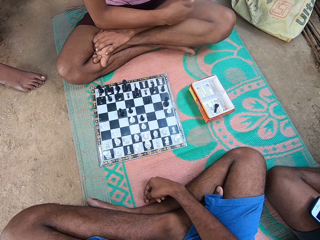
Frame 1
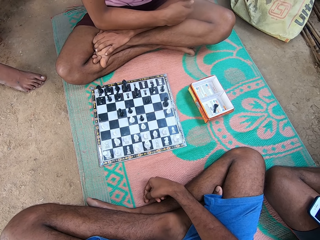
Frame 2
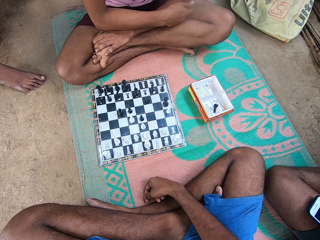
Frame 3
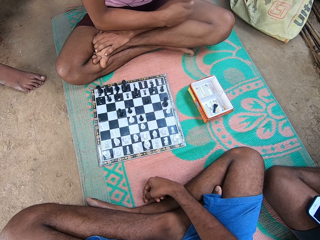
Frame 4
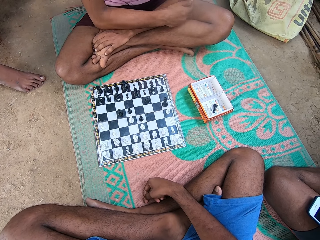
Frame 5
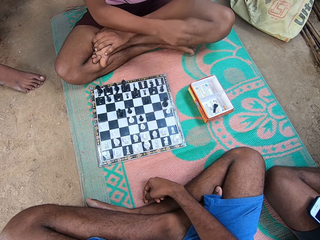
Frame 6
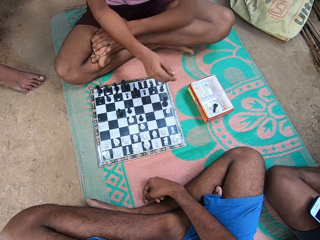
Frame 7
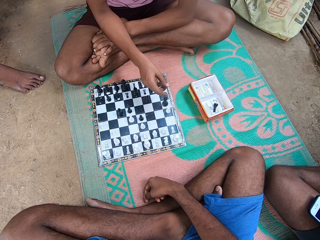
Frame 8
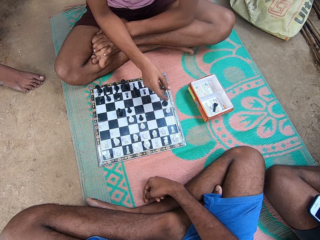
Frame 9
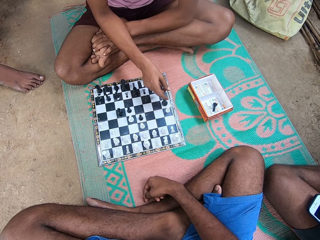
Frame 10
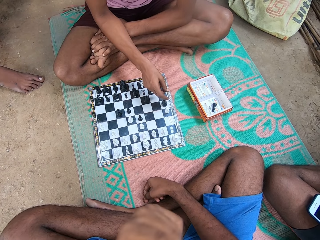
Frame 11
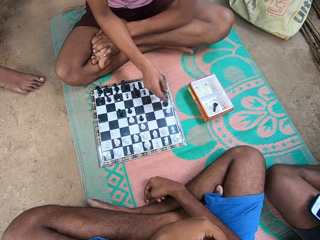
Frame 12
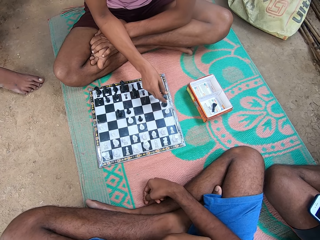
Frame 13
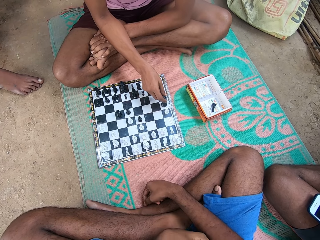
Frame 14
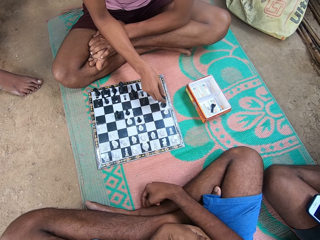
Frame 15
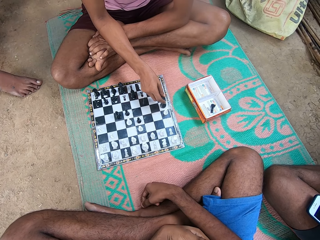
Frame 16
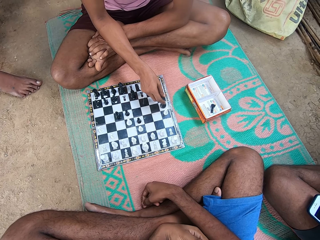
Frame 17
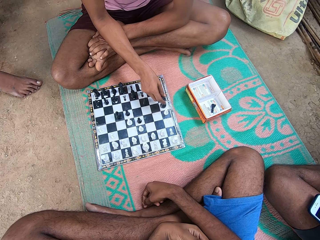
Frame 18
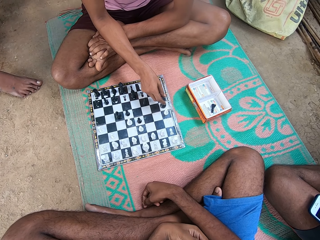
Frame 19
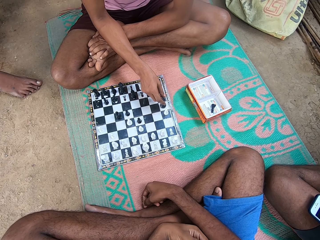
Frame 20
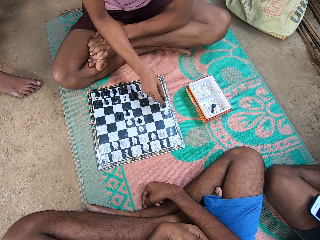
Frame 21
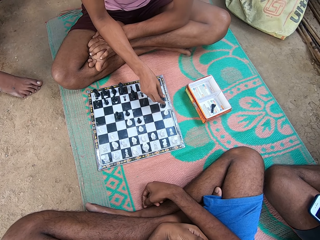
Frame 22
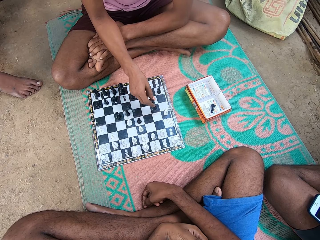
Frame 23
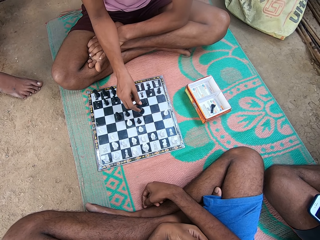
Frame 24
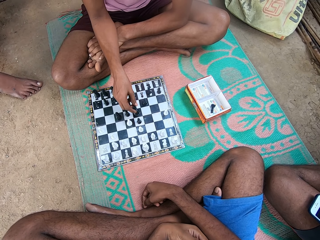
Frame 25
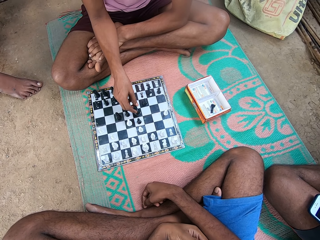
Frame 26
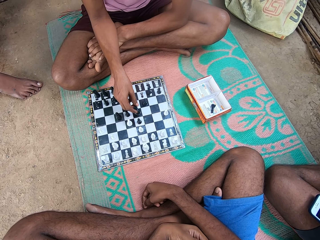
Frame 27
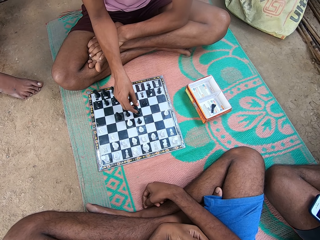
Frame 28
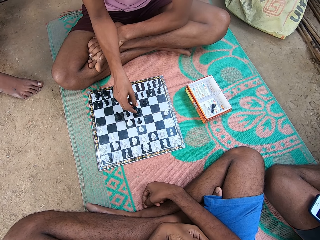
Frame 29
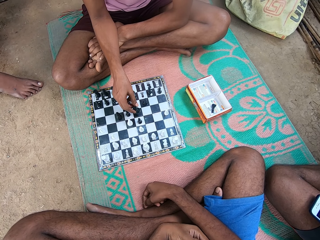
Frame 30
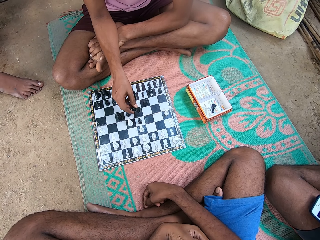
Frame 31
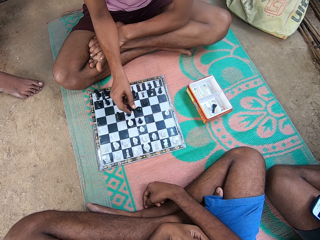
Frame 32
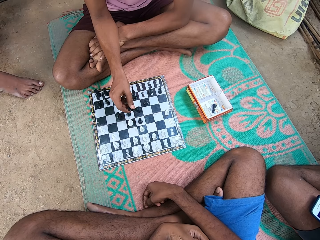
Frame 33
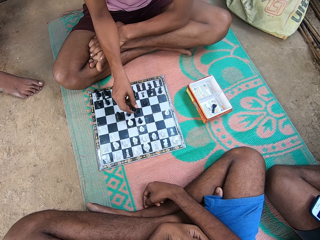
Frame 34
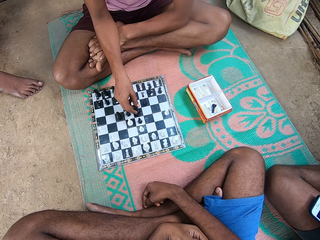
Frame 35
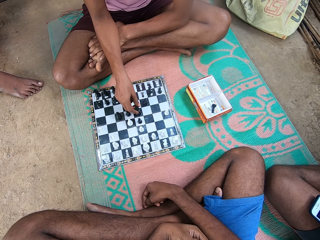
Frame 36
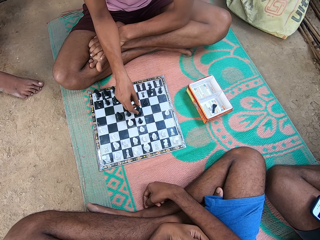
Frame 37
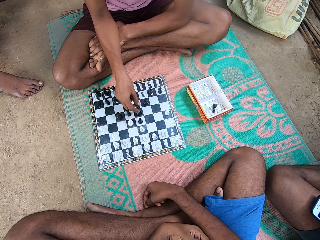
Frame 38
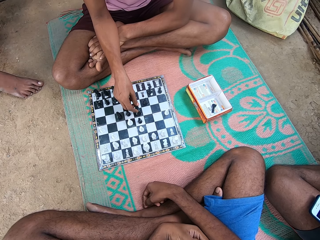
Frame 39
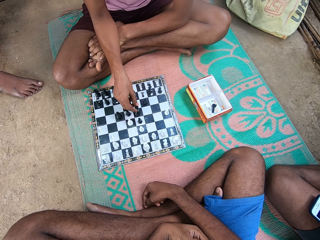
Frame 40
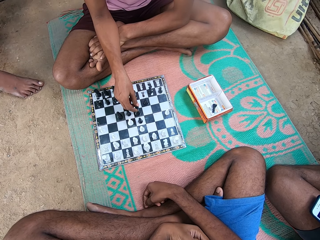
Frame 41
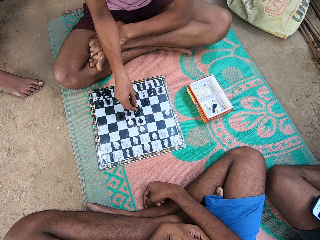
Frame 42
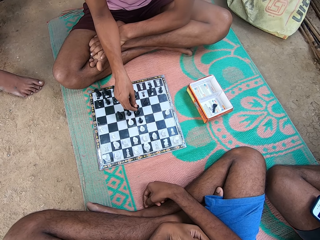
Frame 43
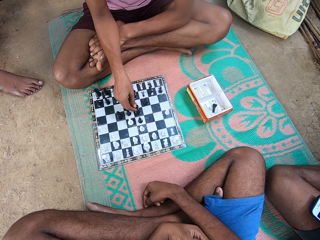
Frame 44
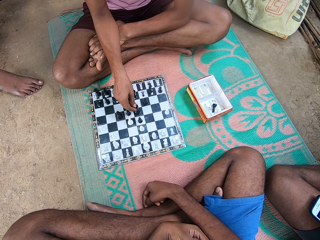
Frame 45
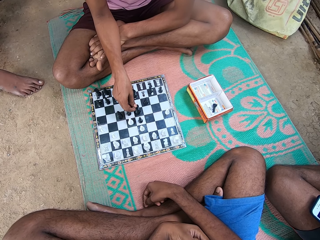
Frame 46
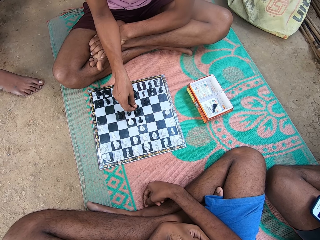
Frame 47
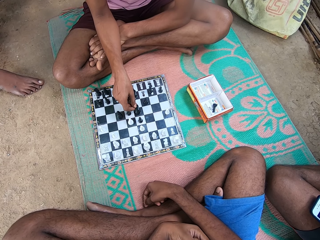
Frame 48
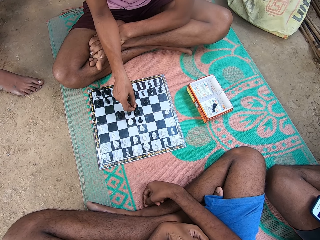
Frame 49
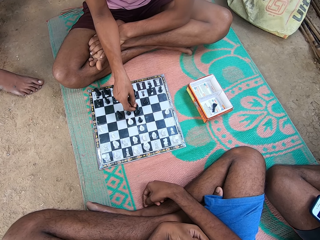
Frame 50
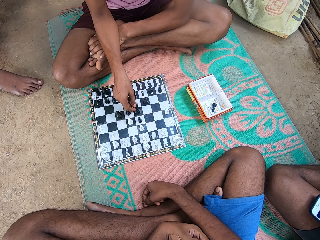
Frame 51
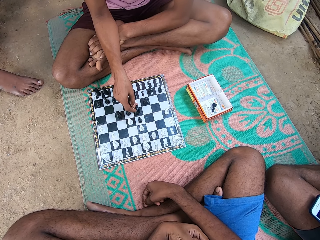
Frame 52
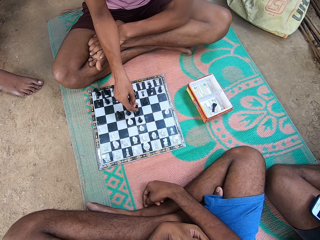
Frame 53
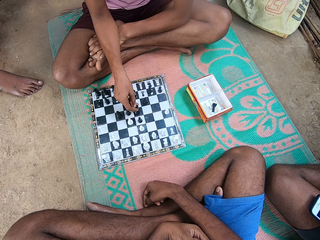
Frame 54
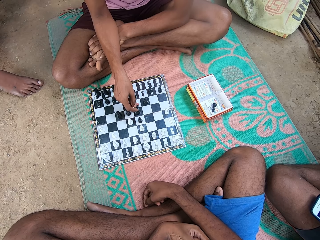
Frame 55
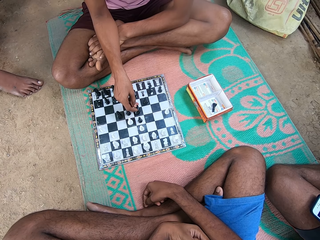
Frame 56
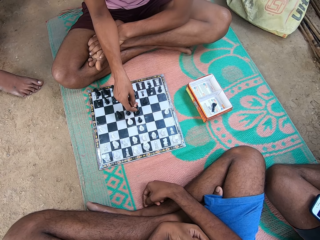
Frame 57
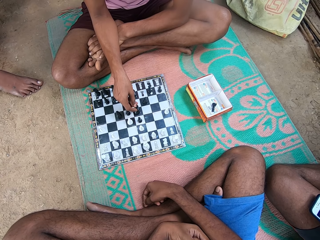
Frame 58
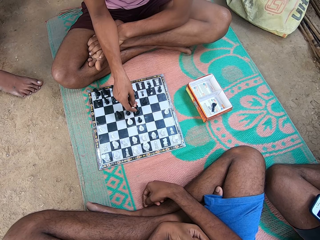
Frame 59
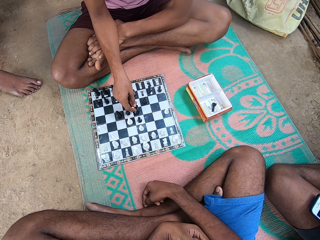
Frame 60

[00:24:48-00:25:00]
A man takes his turn in the chess game.

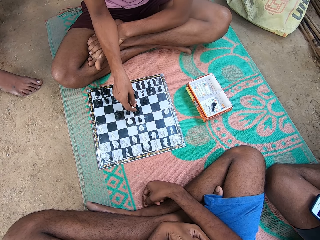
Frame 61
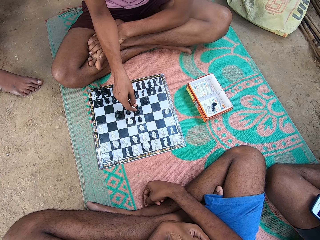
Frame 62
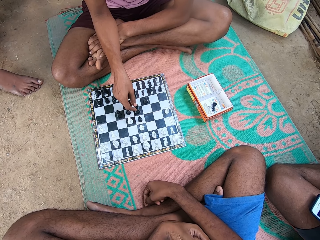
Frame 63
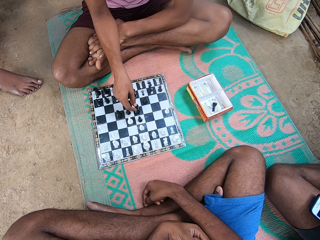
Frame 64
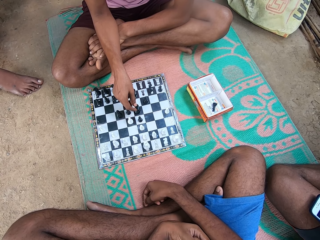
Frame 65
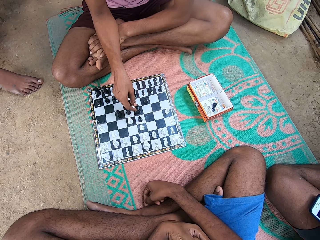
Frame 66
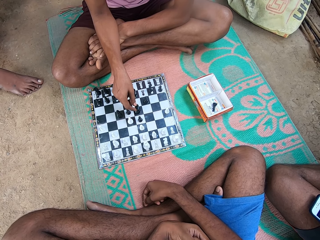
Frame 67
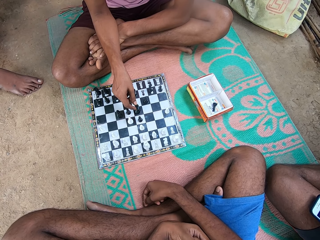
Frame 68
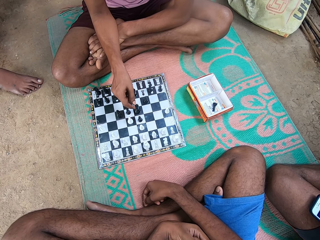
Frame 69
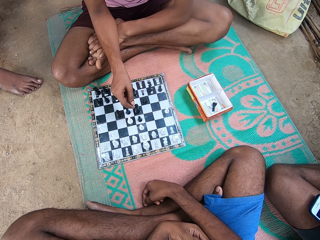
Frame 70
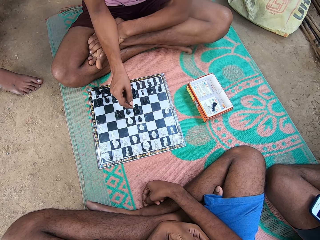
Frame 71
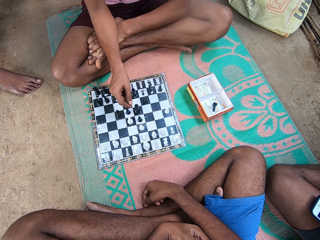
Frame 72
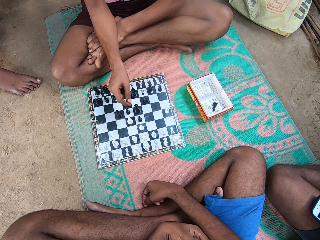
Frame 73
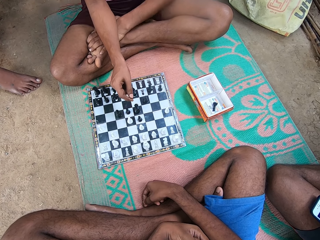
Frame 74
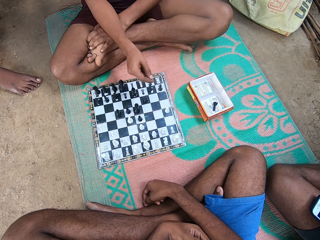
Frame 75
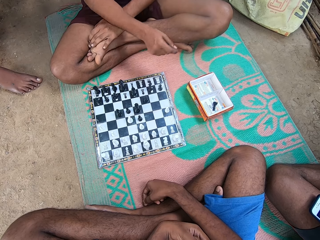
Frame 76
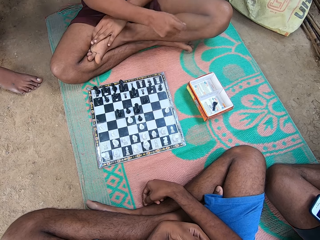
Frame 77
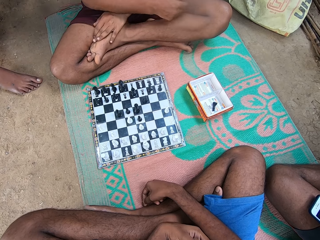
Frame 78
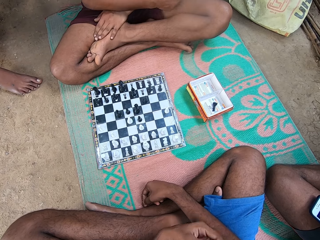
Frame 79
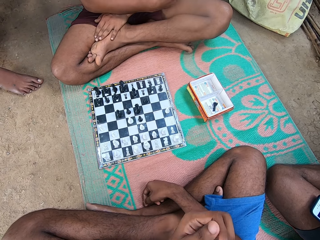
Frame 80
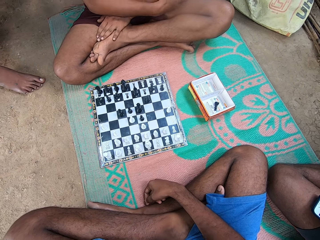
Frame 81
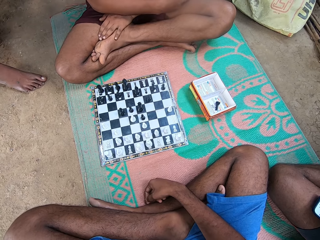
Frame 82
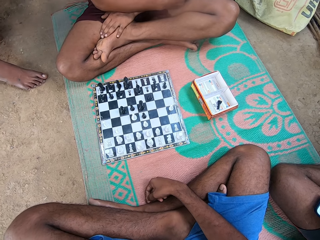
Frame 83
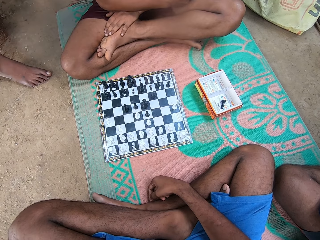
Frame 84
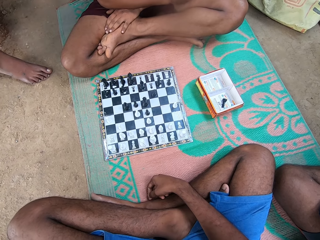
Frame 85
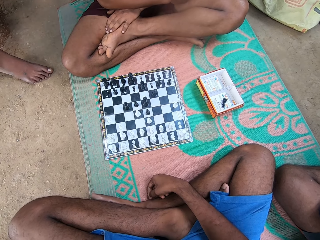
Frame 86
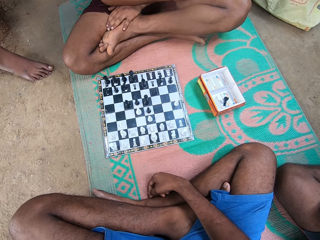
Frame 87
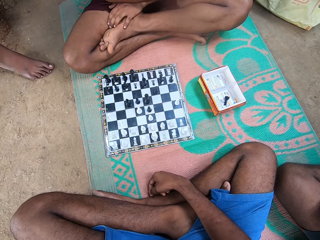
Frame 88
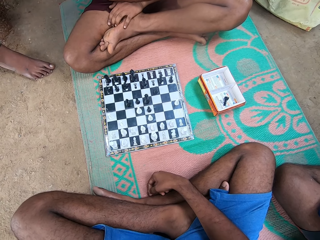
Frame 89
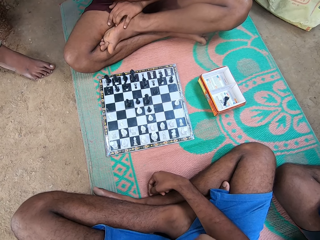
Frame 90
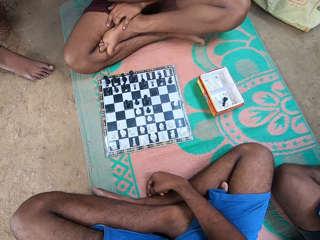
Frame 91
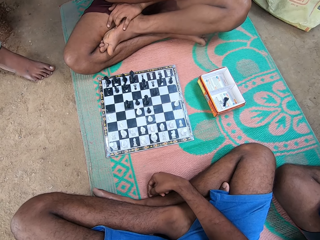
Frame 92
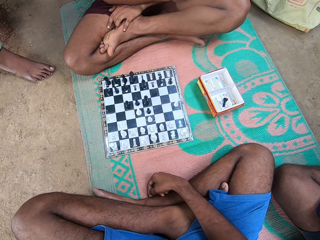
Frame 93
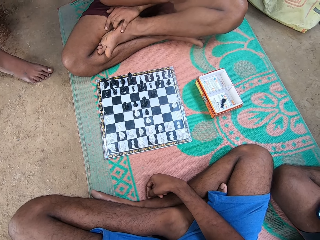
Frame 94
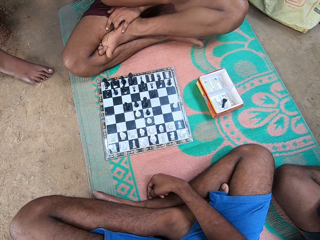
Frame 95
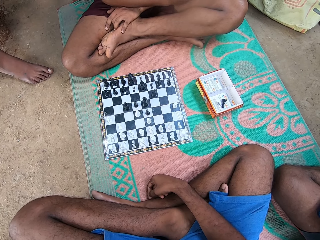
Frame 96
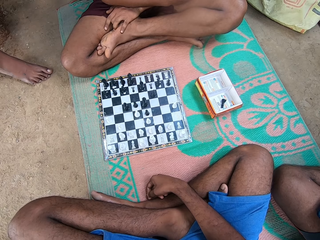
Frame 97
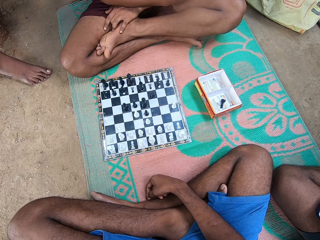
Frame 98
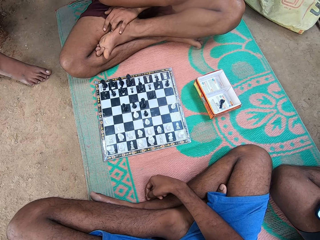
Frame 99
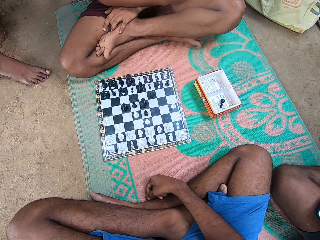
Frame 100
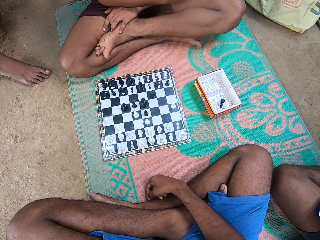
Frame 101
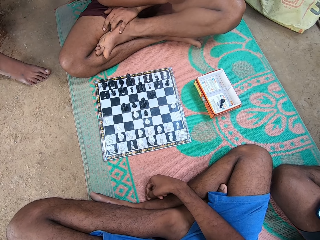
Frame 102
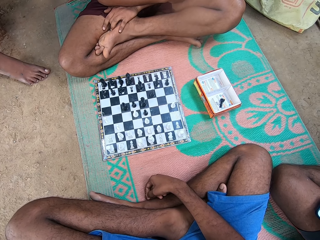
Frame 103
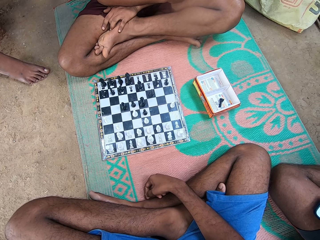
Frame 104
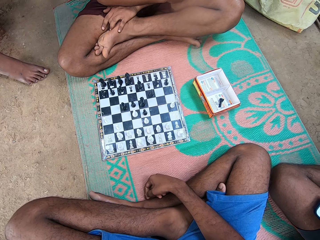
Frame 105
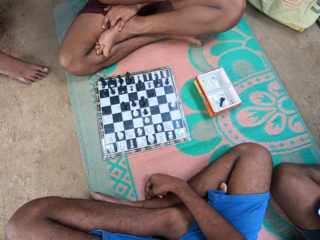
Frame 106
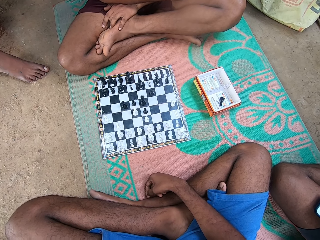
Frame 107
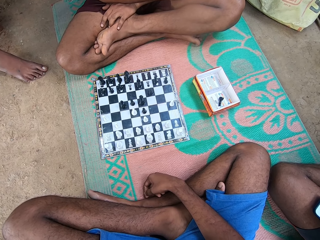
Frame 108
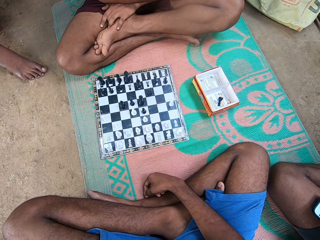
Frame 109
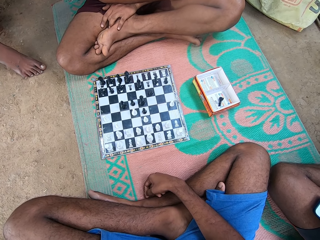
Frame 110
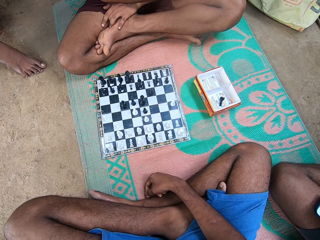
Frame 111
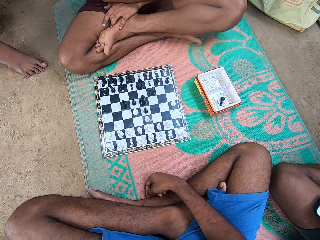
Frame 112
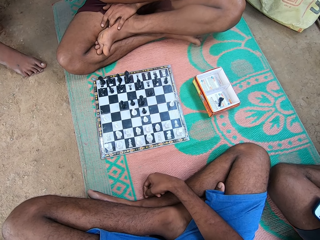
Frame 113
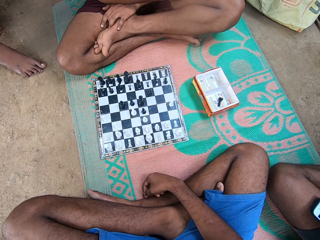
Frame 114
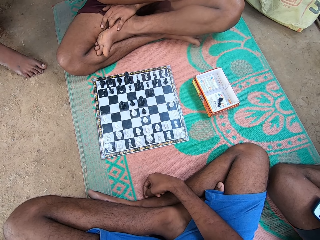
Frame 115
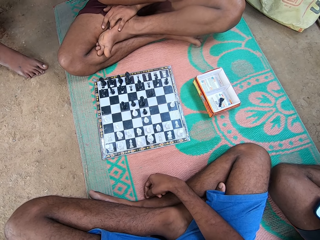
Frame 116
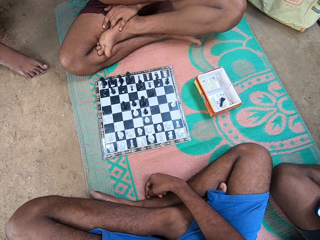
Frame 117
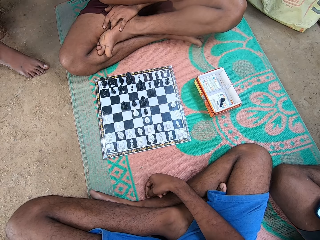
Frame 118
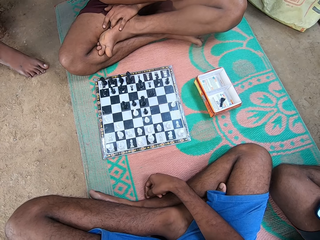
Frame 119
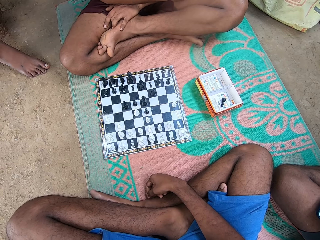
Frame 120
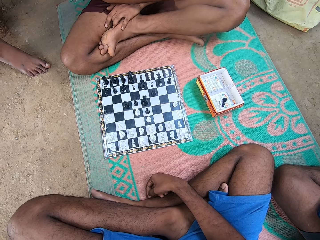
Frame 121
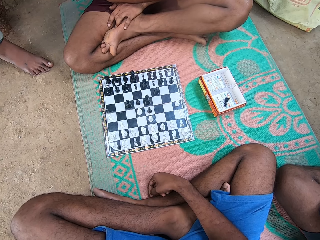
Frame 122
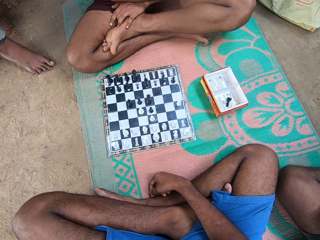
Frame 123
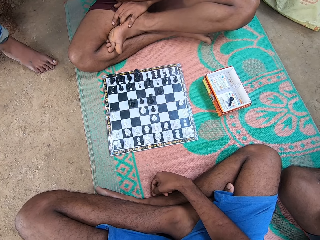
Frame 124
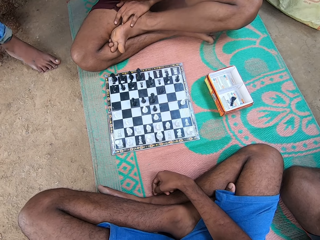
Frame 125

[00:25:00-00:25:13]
A man folds his hands.
